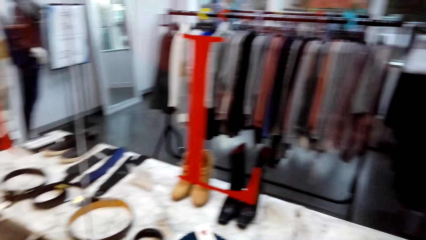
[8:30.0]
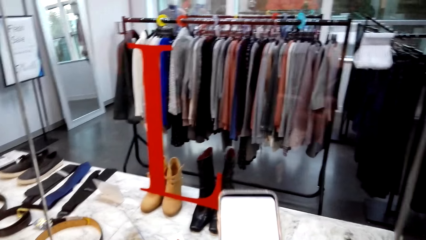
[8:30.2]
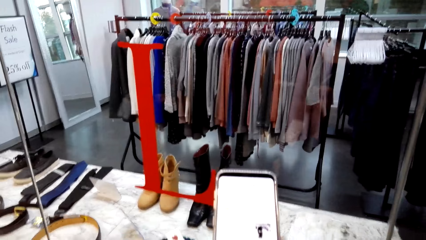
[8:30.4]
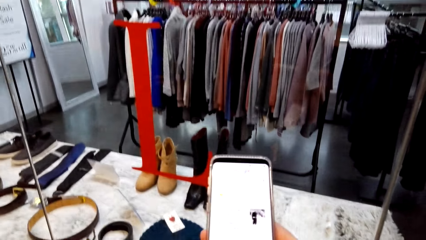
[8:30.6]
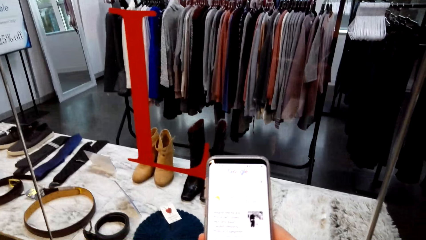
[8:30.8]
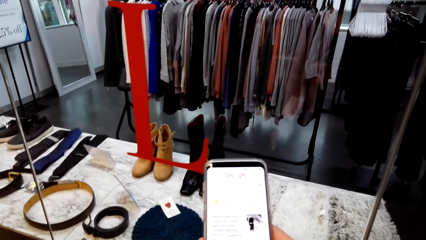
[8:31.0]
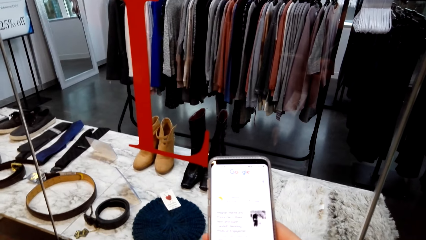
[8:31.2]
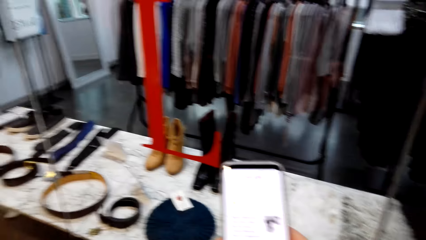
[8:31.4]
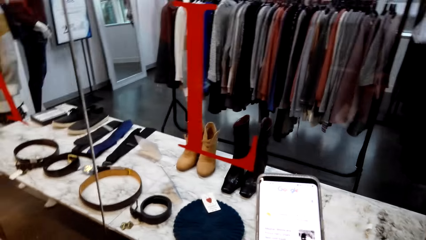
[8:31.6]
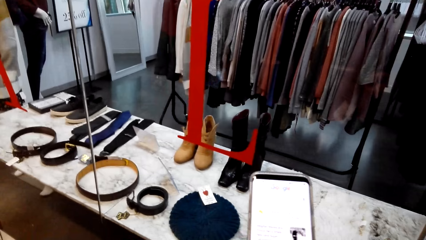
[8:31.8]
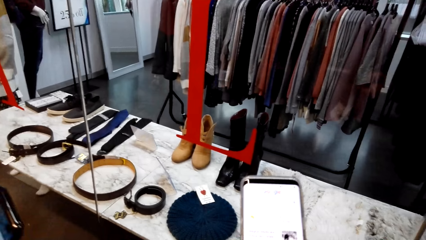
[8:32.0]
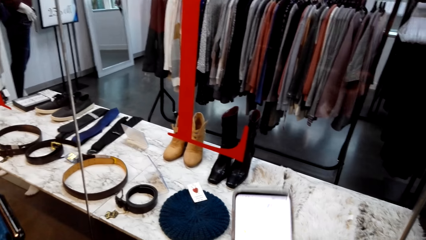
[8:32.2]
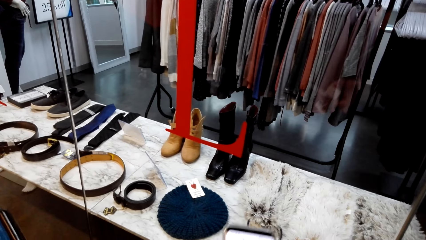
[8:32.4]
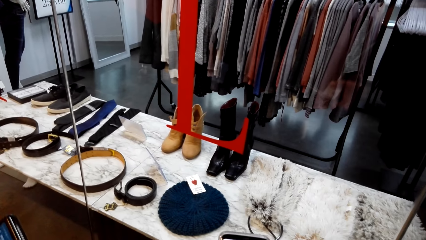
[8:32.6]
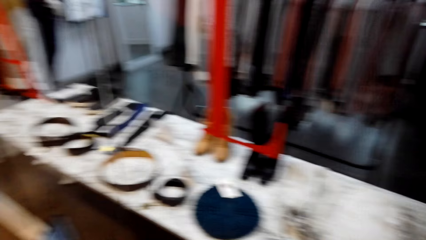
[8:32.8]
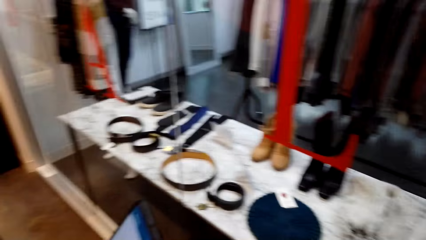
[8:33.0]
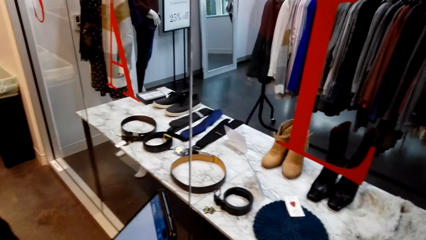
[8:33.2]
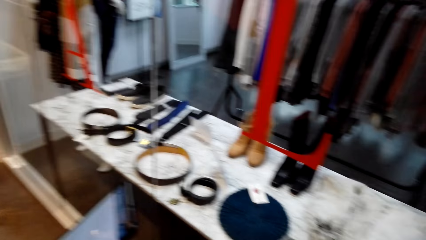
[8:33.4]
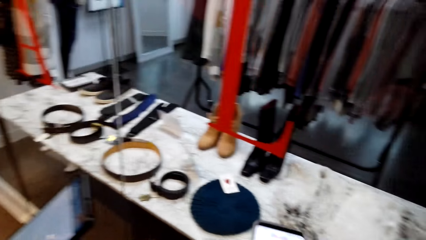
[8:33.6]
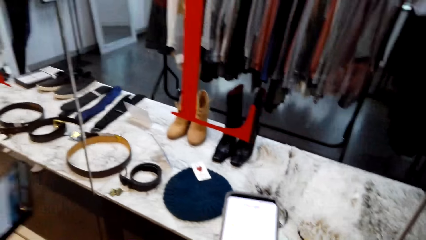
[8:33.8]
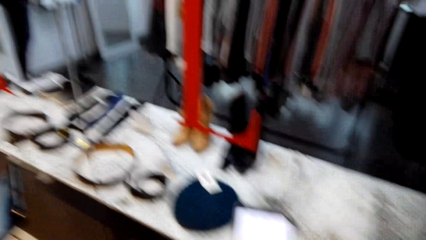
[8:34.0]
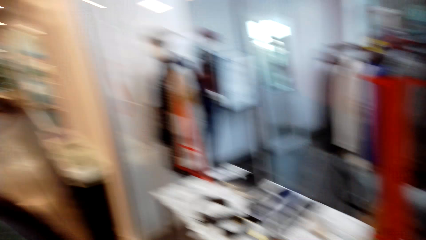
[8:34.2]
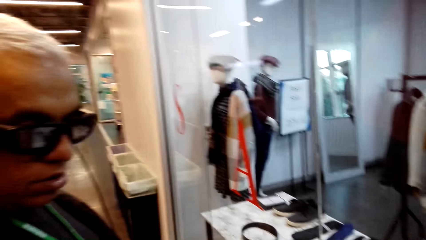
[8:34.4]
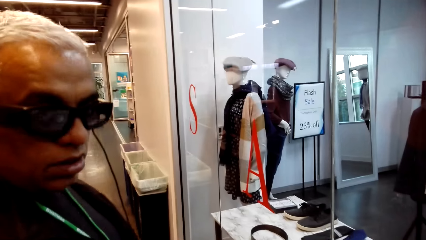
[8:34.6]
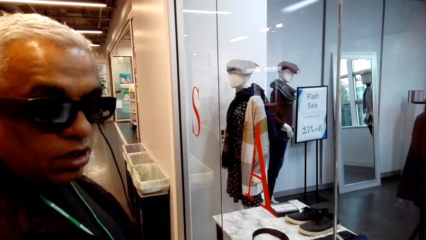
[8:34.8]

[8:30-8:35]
The camera wearer holds a phone with the right hand in the store. A man talks to the camera wearer. The camera wearer looks at the phone screen. The man holds the phone with the right hand in the store. The camera wearer talks to the man.

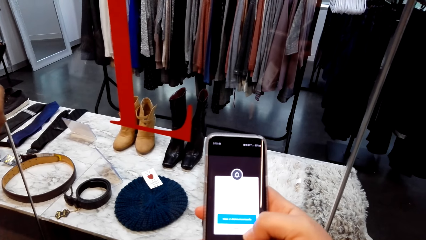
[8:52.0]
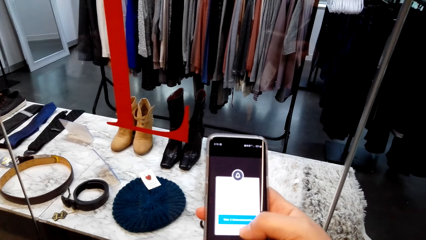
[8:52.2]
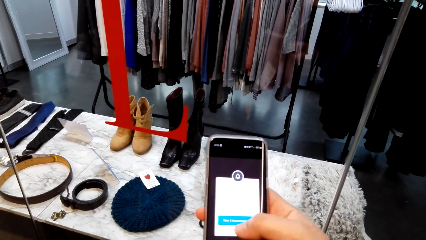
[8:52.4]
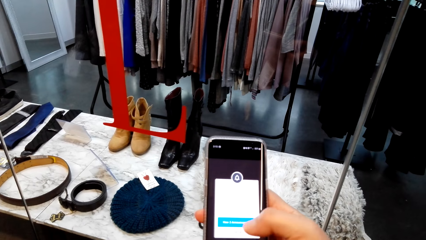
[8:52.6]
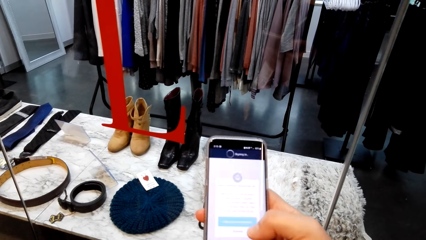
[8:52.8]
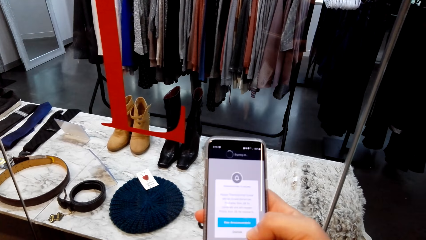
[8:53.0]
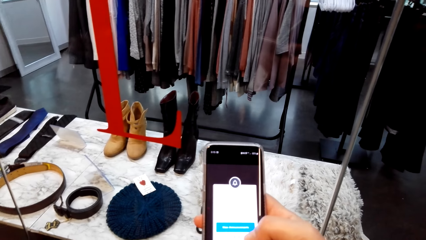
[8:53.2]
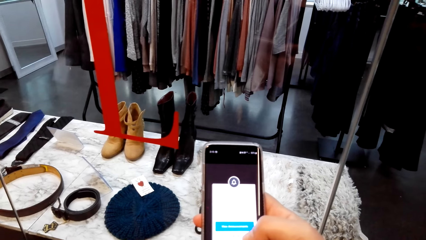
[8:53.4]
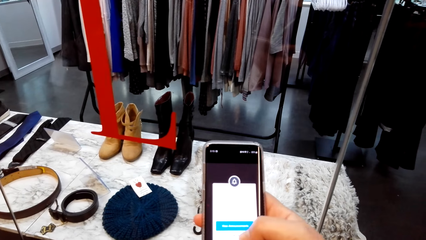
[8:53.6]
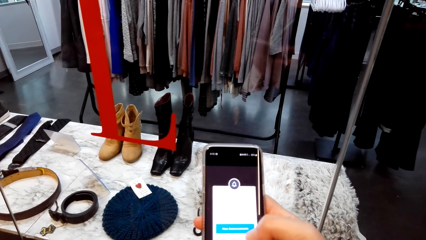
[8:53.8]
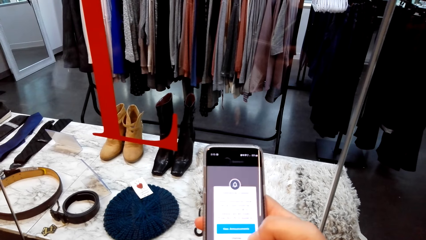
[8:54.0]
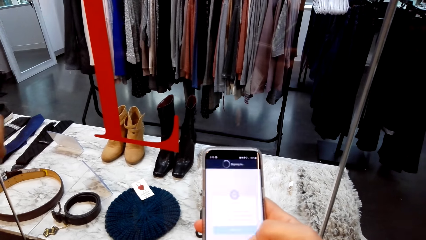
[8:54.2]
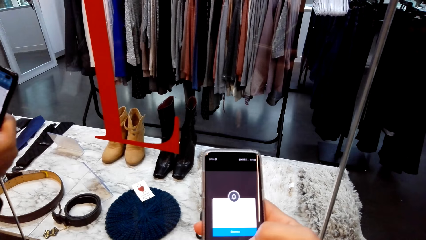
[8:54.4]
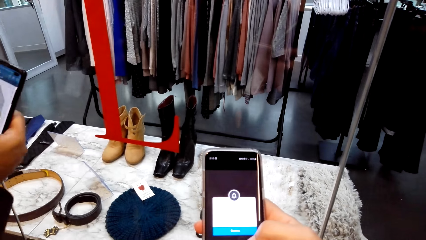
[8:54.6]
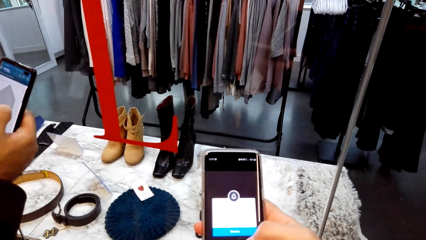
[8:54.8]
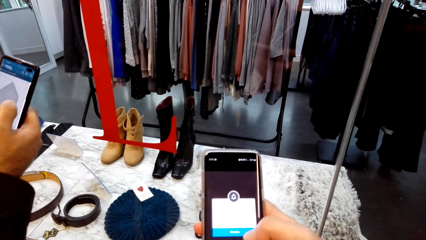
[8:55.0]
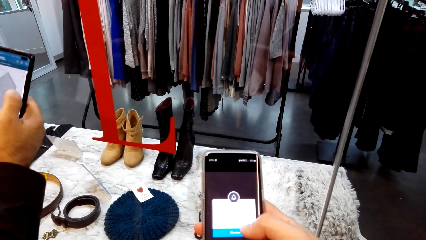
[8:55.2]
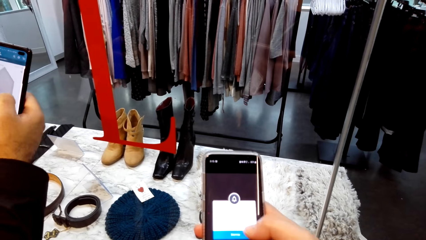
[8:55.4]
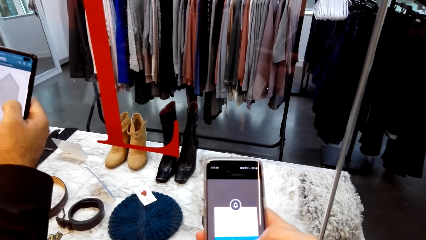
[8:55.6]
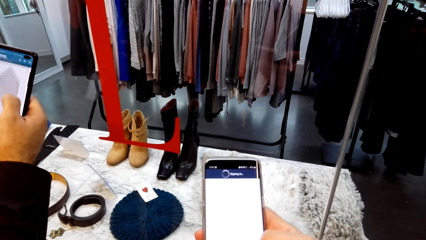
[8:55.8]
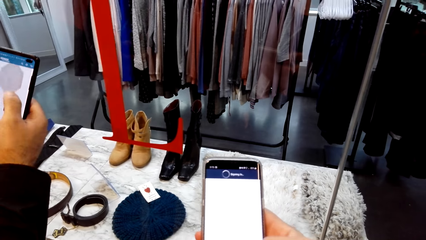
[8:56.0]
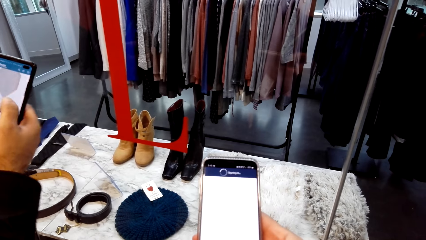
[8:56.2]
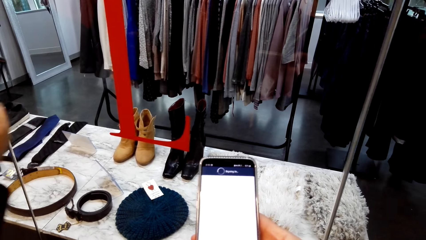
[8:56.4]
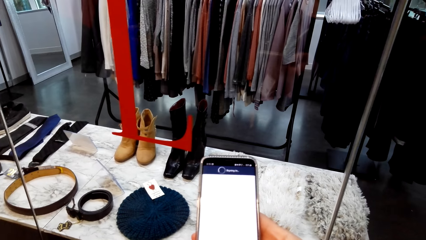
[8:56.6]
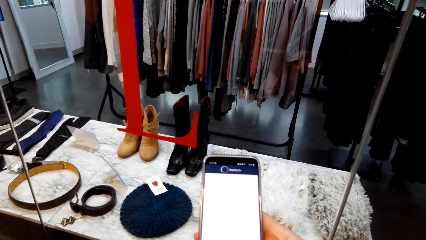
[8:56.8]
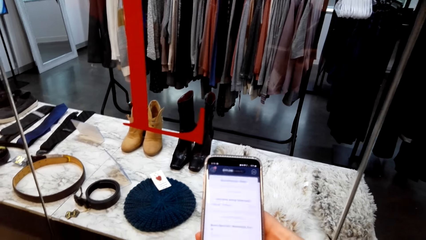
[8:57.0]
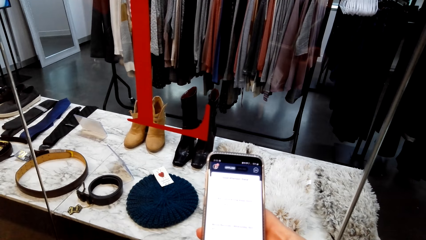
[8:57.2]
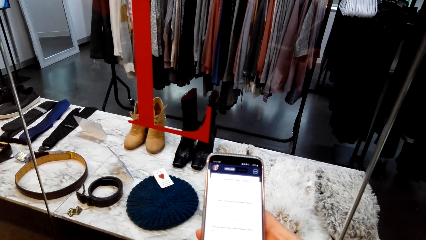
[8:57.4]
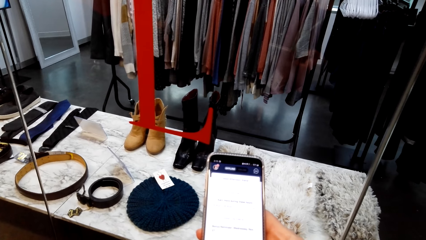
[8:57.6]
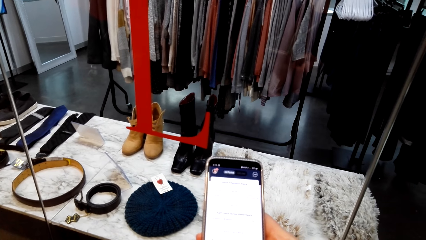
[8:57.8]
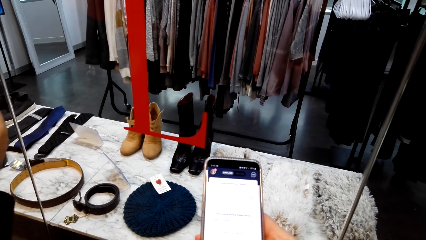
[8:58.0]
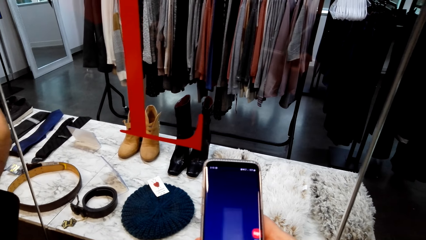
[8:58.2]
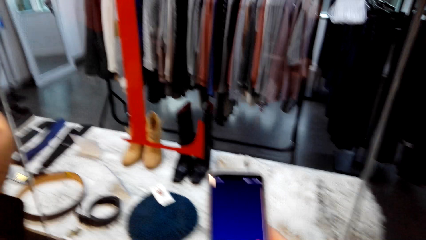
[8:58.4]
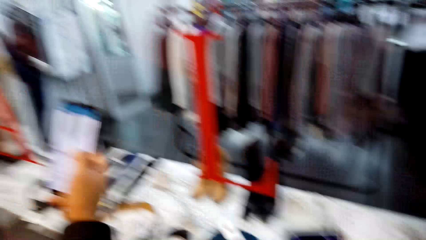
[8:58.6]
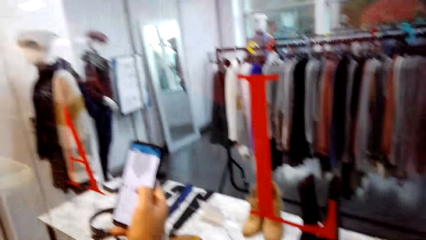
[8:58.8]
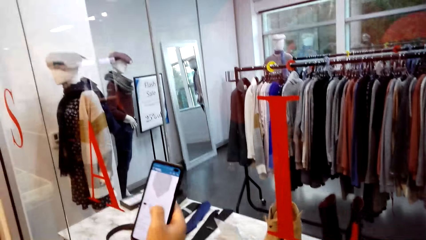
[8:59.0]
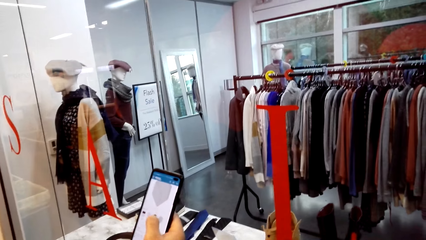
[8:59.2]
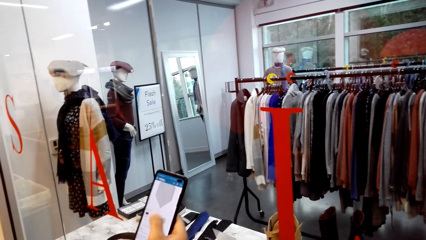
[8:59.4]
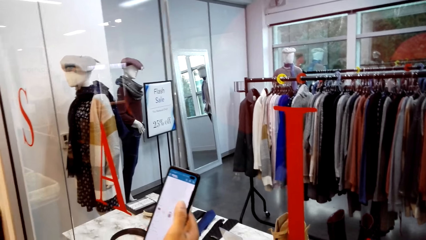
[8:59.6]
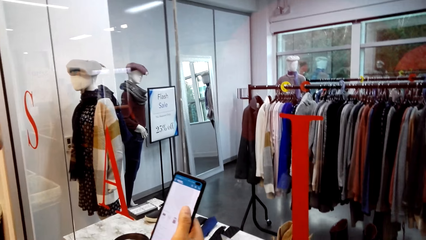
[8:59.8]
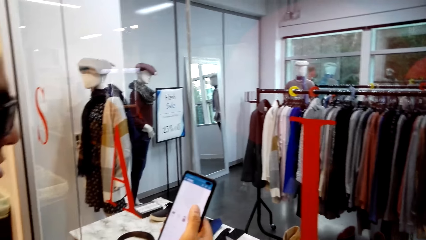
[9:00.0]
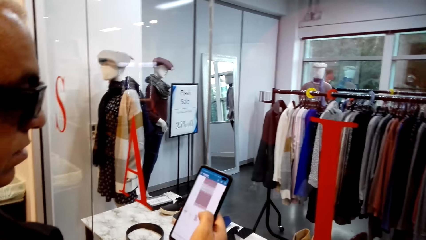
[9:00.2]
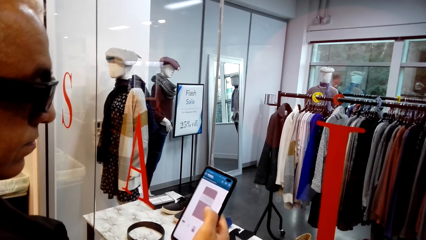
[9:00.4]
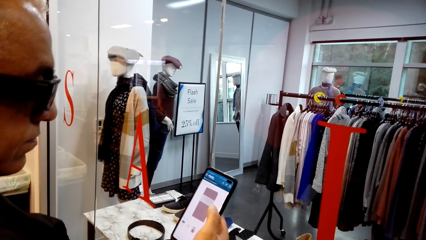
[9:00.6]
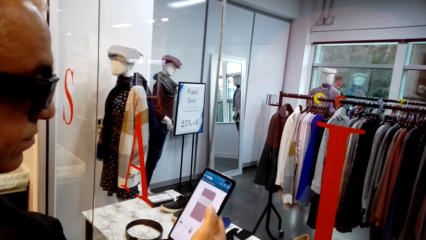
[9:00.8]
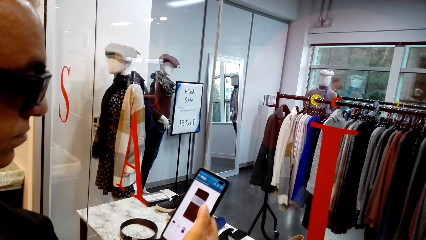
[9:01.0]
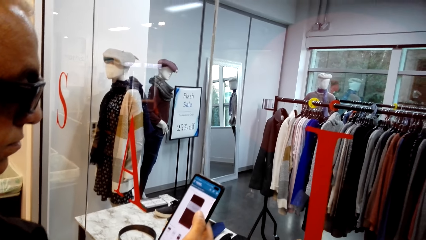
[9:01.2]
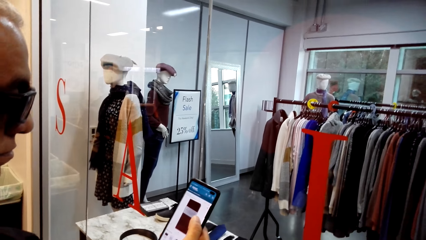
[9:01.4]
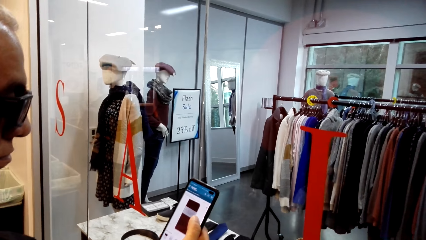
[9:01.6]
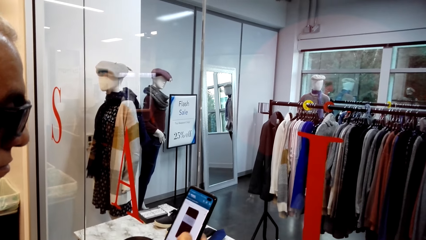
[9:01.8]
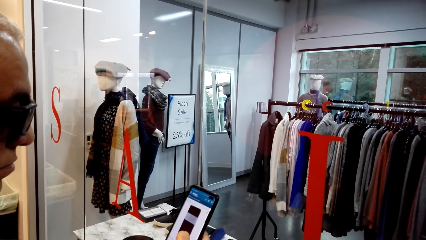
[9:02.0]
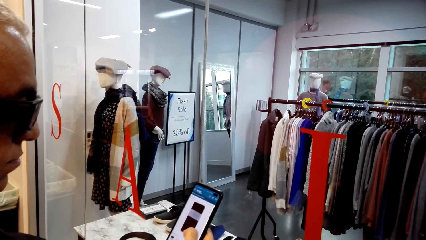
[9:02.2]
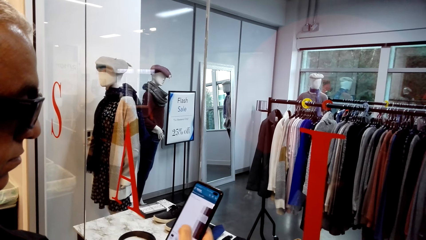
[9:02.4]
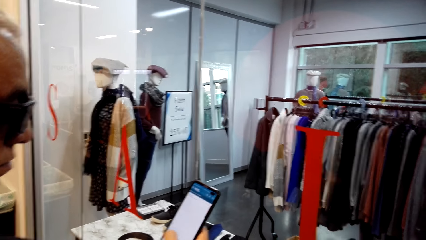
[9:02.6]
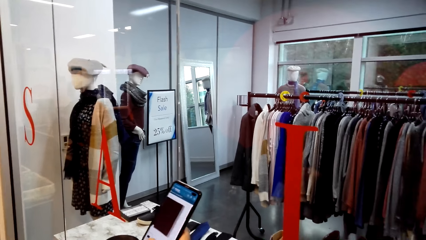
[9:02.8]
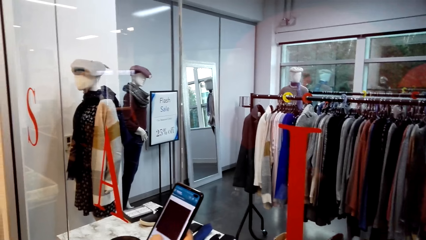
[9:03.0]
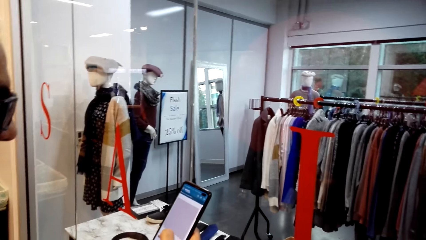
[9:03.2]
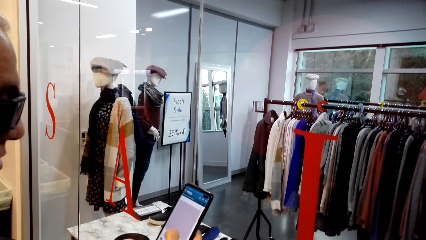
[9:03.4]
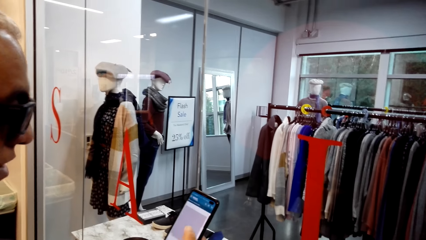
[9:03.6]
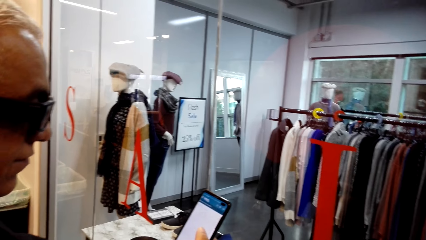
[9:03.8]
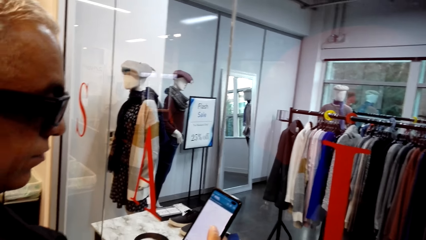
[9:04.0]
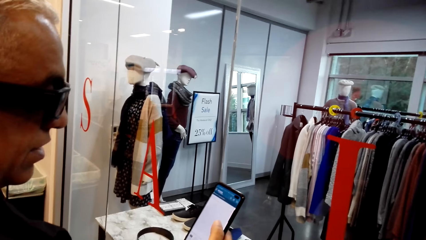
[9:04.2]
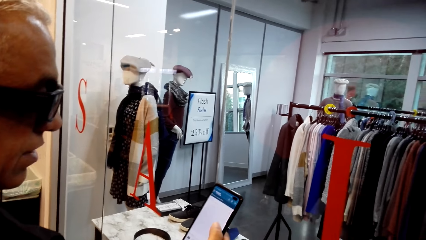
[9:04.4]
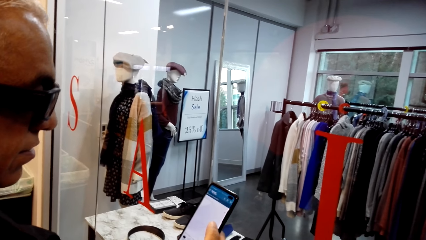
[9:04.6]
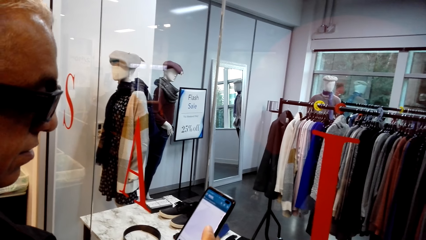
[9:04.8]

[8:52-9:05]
The camera wearer looks at the phone screen and touches the phone screen. They look at the phone screen and touch the phone screen. A man talks to the camera wearer. The camera wearer scrolls a phone with the right hand in the store. They look at the phone screen and touch the phone screen. The man talks to the camera wearer, looks at the phone screen, and touches the phone screen. The man scrolls the phone with the right hand in the store. The camera wearer holds the phone with the right hand in the store. The man scrolls the phone with the right hand in the store. The man looks at the phone screen and touches the phone screen. The camera wearer looks at the man's phone. The man looks at the phone screen and touches the phone screen. The camera wearer talks to the man. The man looks at the phone screen, touches the phone screen, and talks to the camera wearer.
